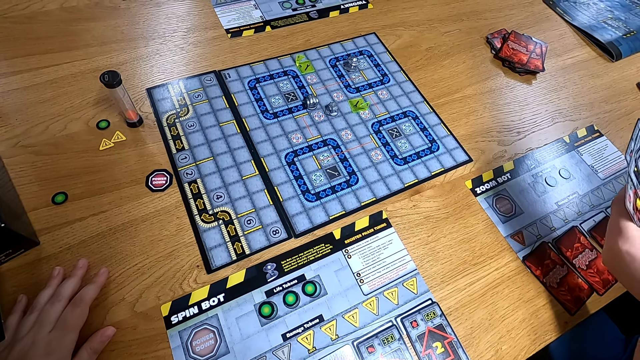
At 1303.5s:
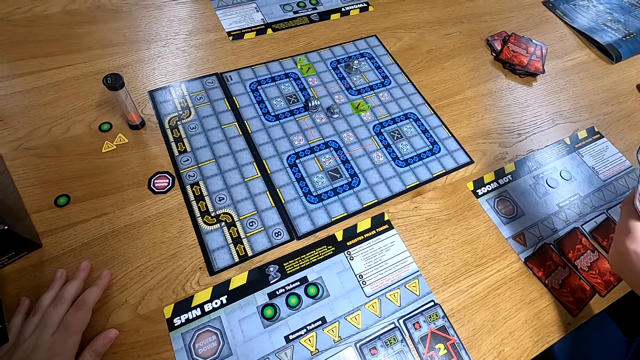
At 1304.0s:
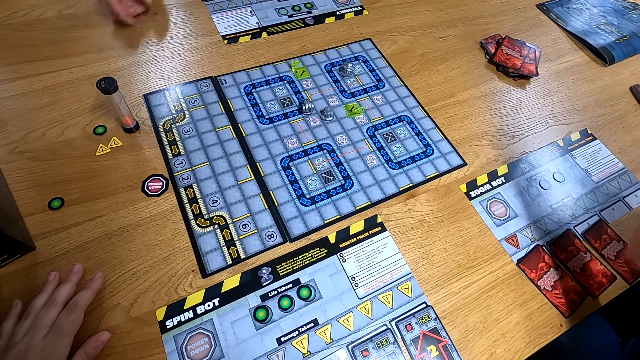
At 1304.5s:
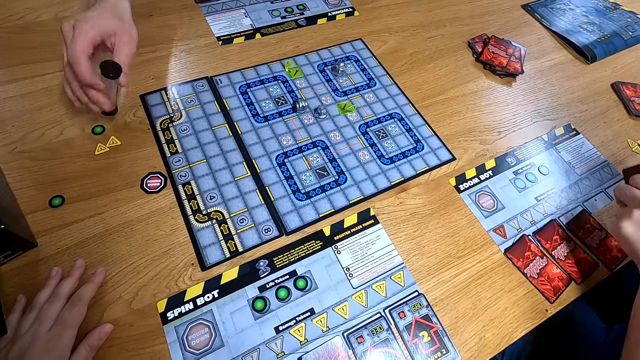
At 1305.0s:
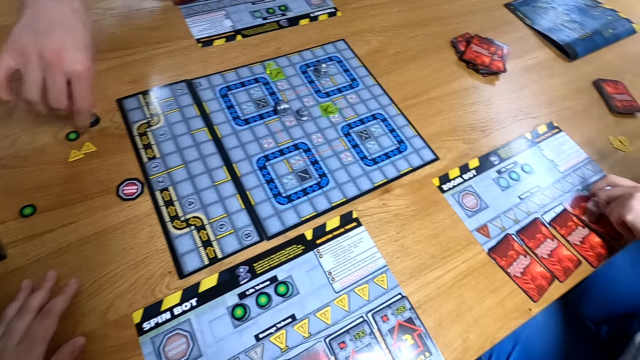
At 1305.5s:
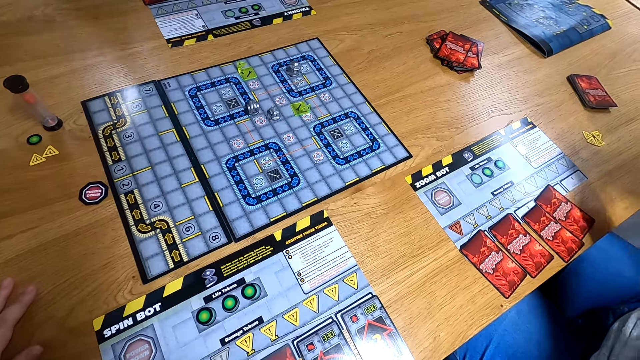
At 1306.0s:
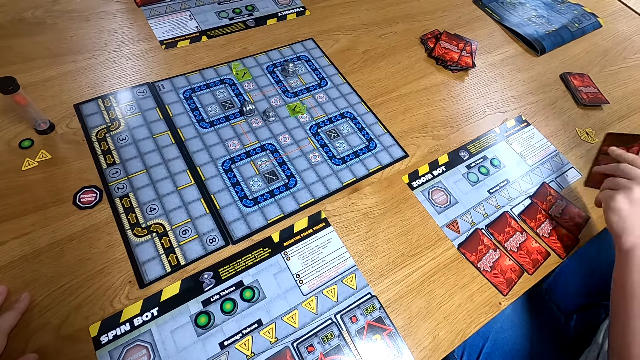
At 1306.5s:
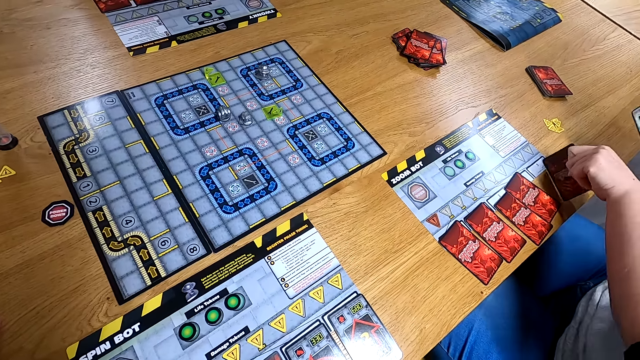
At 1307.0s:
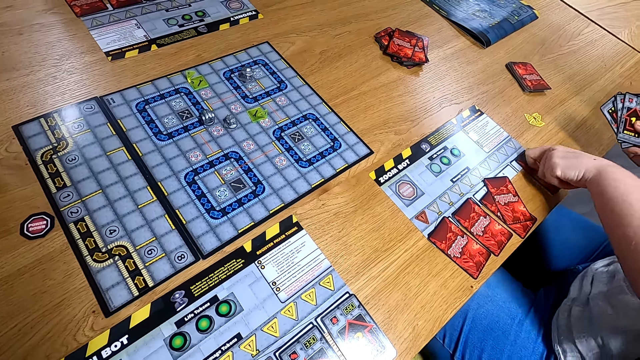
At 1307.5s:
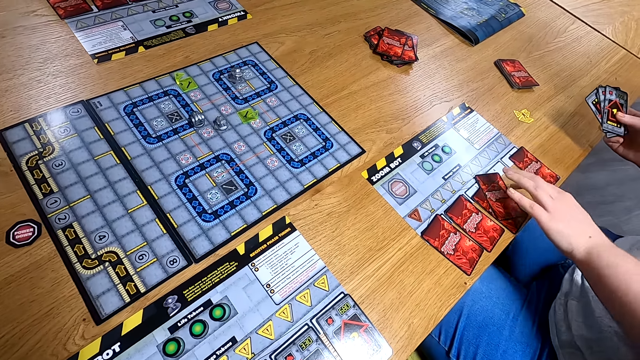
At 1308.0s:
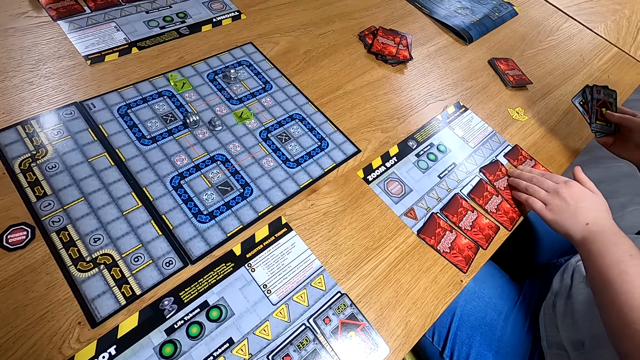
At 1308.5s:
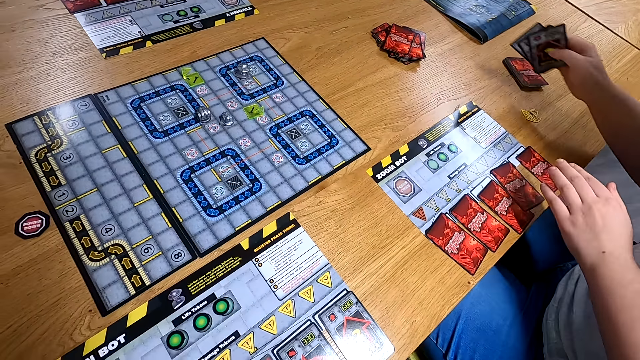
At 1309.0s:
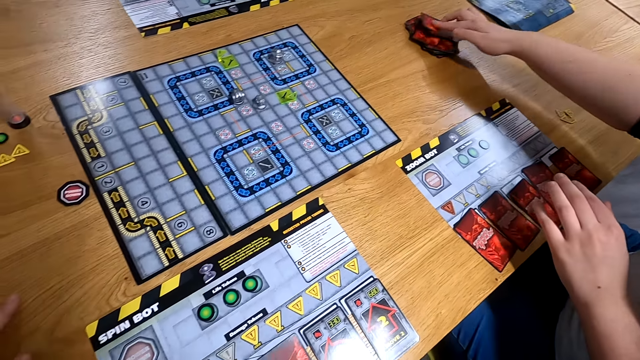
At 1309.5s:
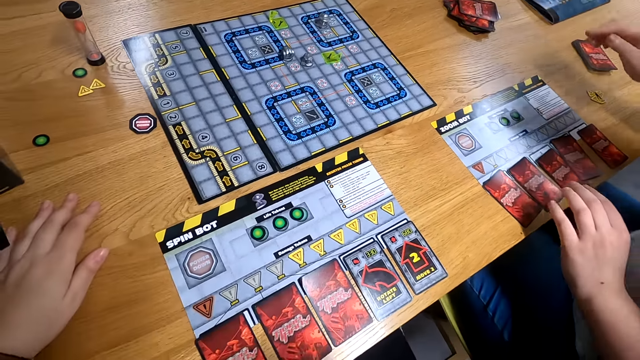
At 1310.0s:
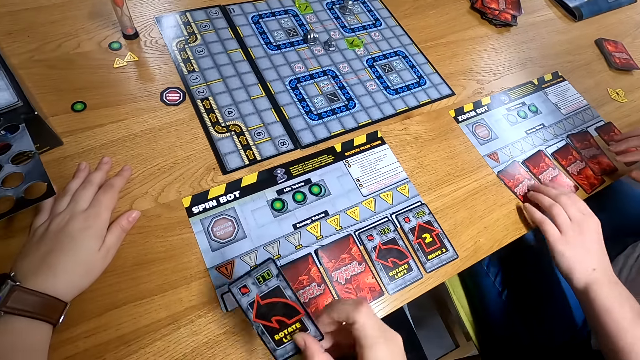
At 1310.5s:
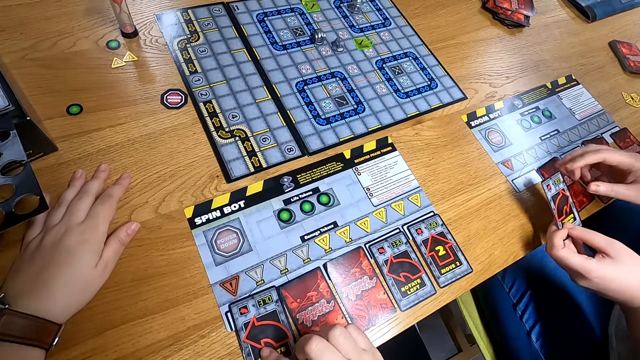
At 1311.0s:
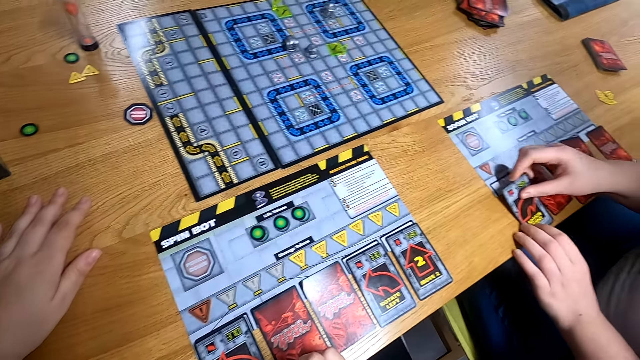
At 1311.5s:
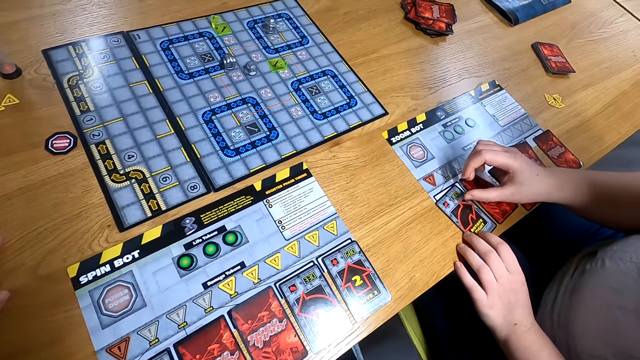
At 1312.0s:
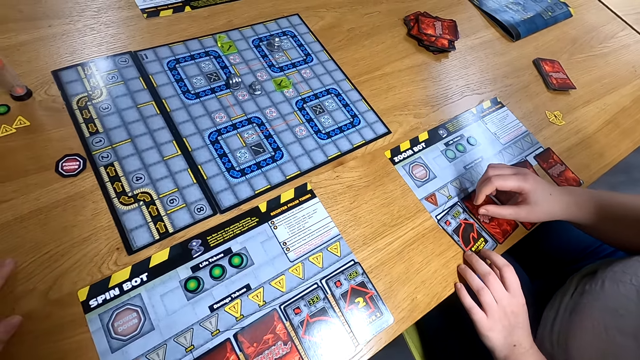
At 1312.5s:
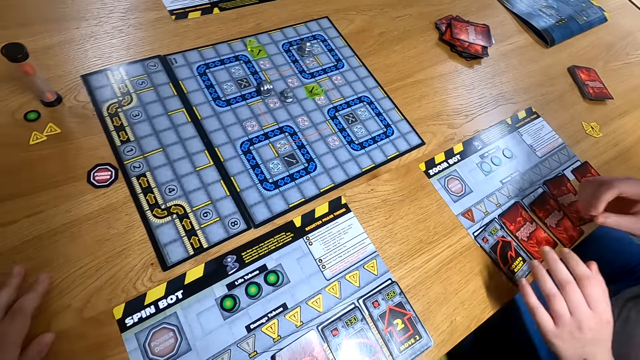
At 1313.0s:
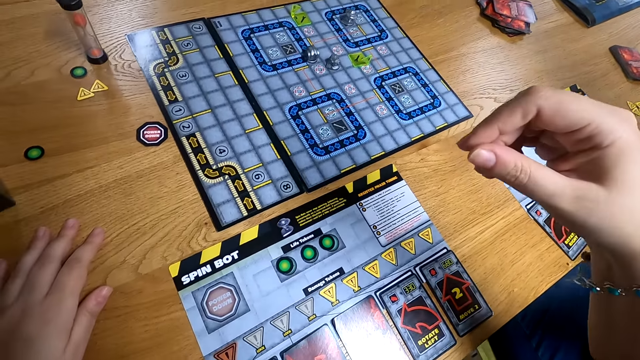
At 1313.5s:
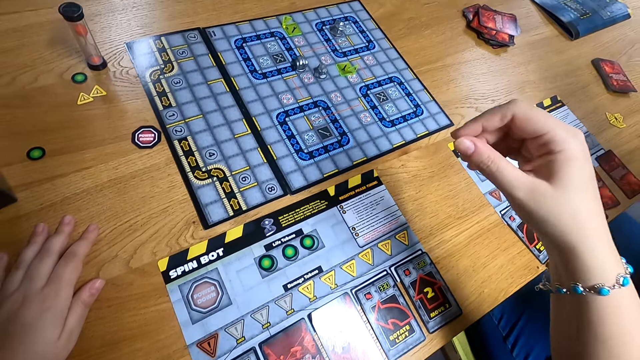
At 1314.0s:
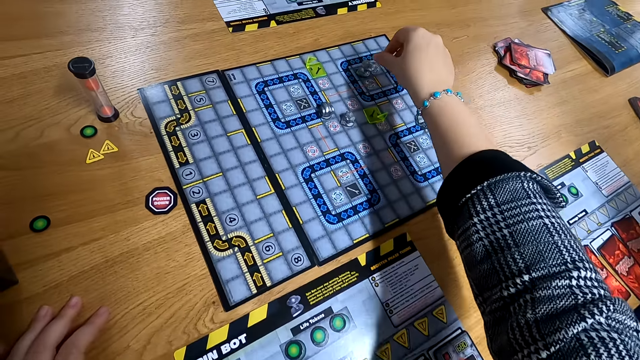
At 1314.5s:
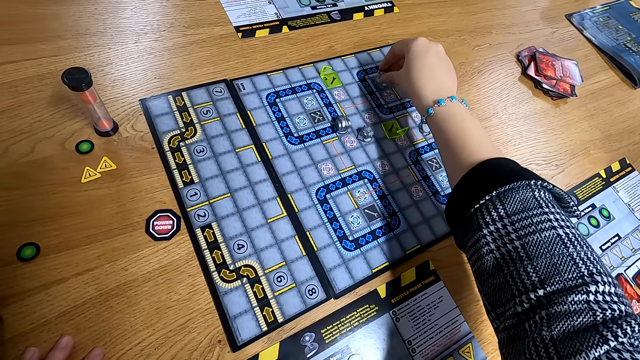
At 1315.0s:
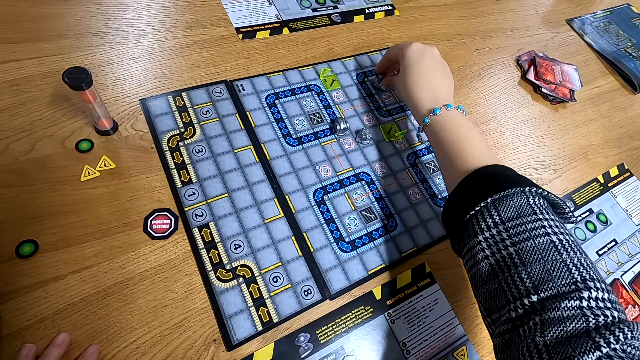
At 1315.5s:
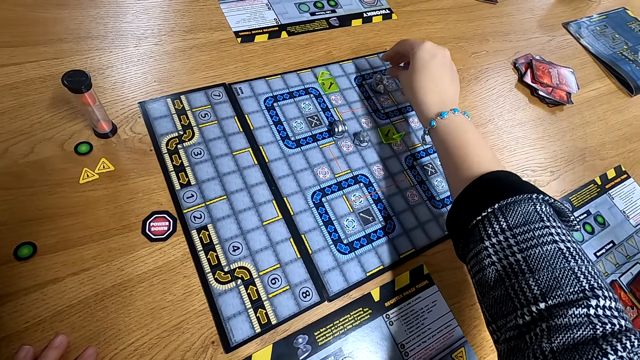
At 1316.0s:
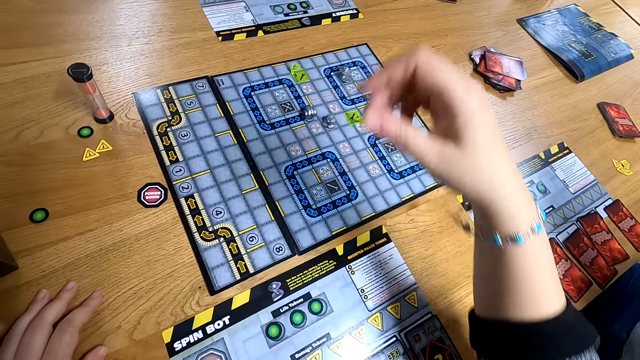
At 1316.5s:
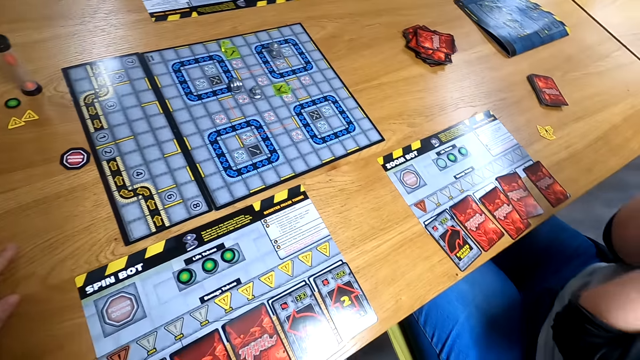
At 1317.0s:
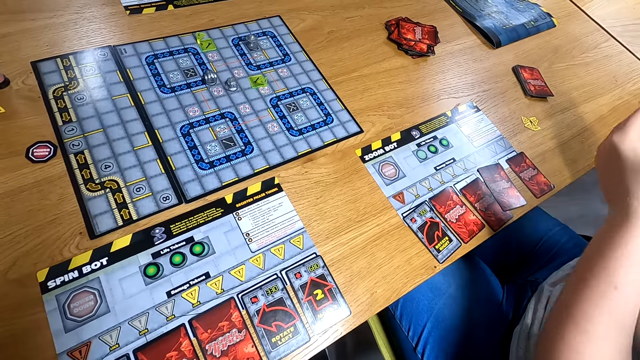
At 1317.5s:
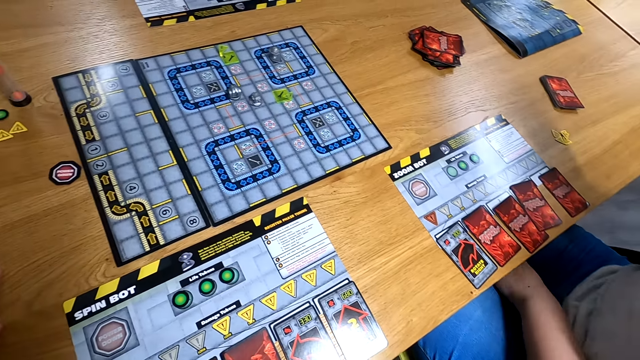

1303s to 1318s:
A man turns a timer down on the table with his right hand. A woman drops a card on the side board with her right hand. She adjusts the card on the side board with her right hand. She drops the cards in her right hand on the table. The camera wearer turns the card on the side board with her right hand. The woman turns the card on the side board with both hands. The camera wearer plays the counter on the central board with her right hand.

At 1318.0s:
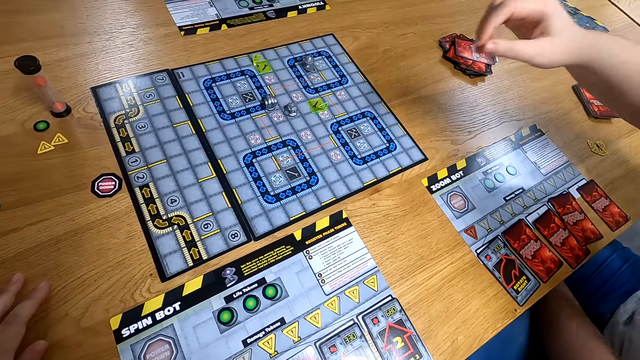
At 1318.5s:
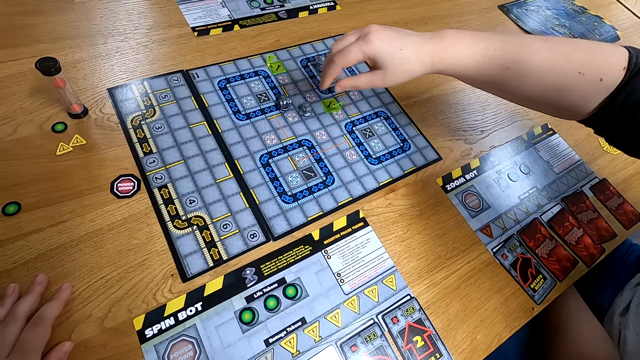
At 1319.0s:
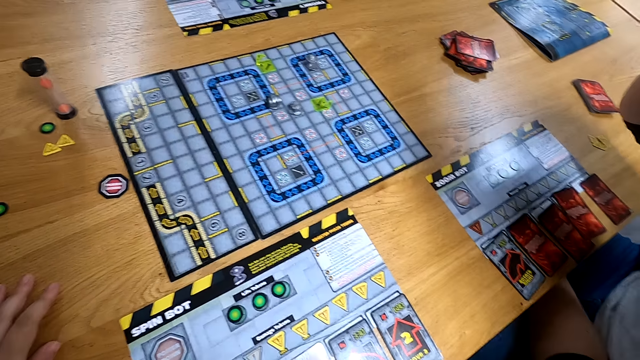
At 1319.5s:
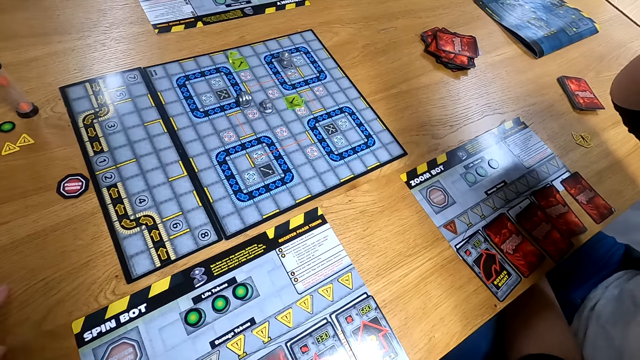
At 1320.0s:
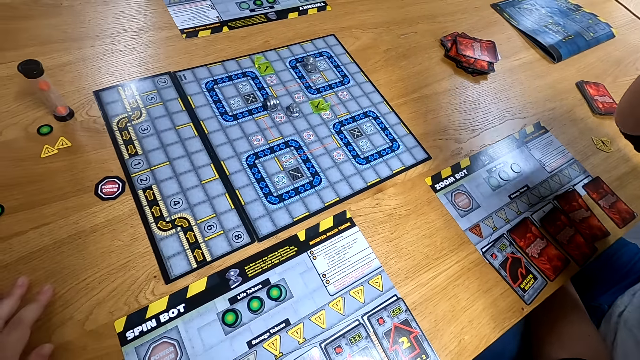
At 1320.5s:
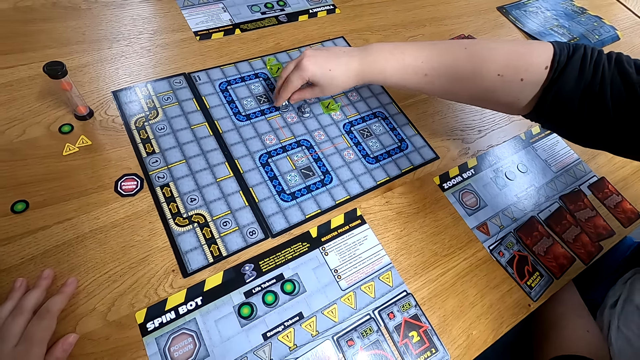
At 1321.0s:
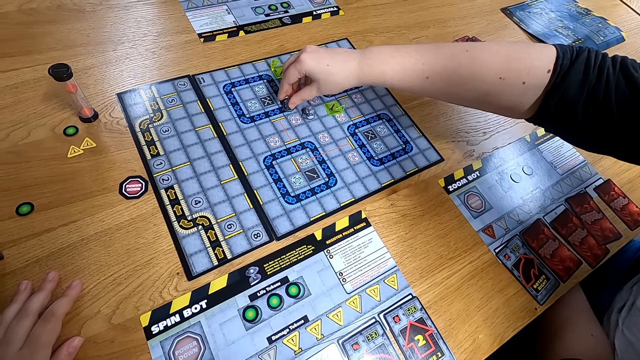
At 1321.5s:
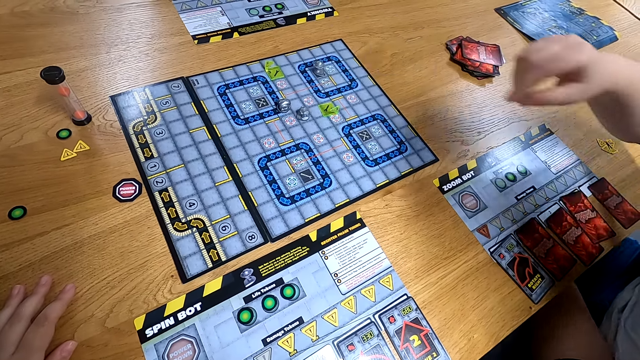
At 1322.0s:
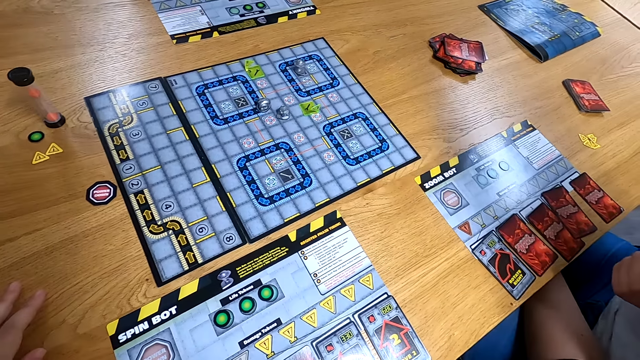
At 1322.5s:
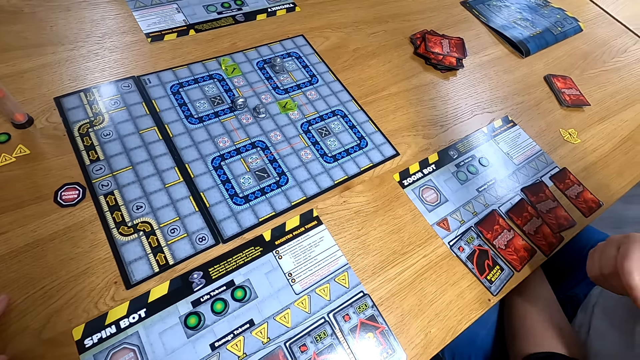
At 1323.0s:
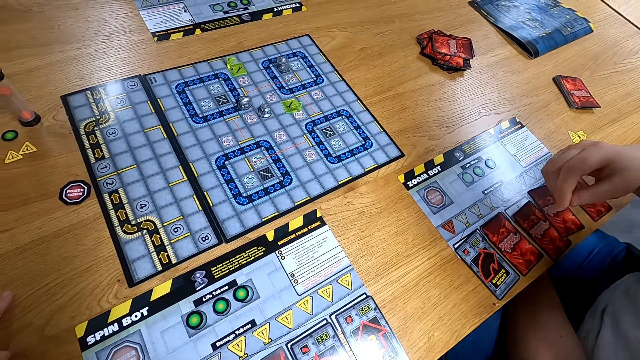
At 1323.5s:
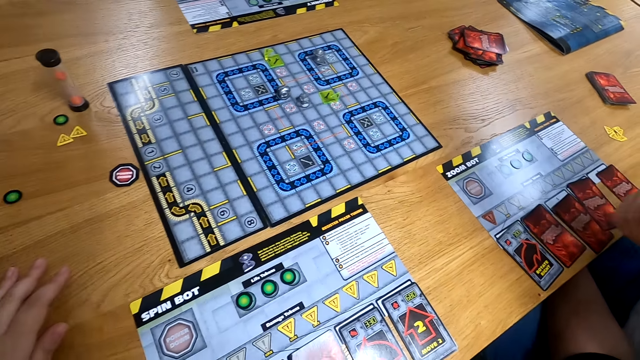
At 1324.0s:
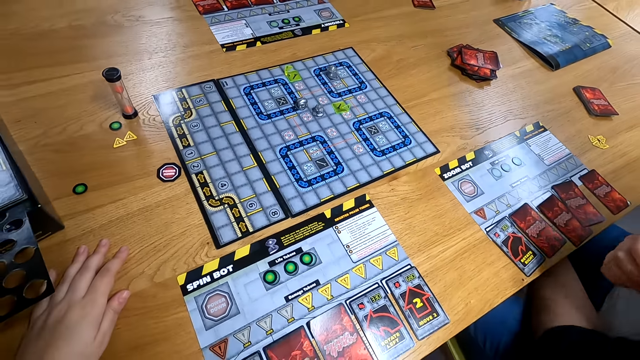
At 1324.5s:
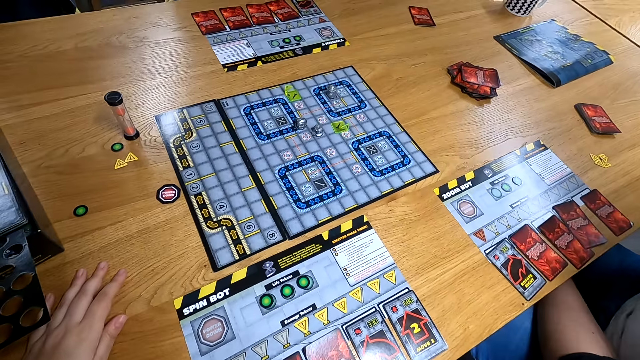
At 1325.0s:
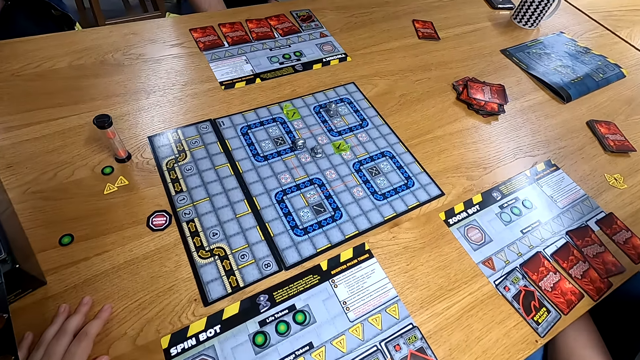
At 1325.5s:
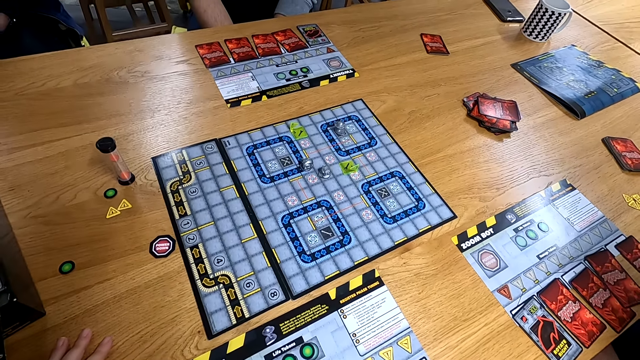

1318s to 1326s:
A woman plays the counter on the central board with her right hand.
